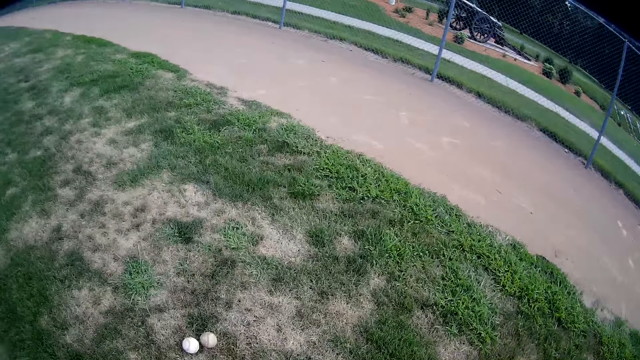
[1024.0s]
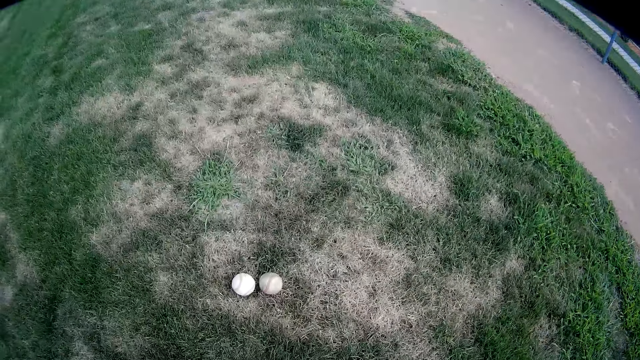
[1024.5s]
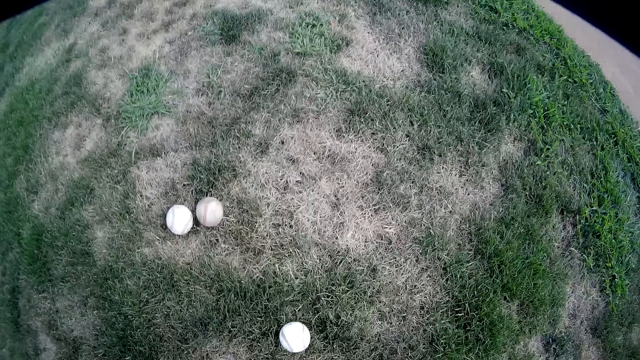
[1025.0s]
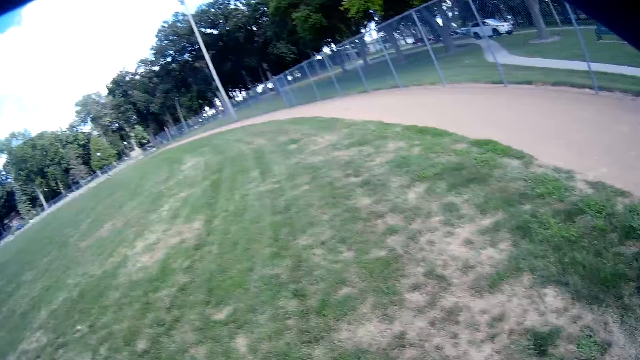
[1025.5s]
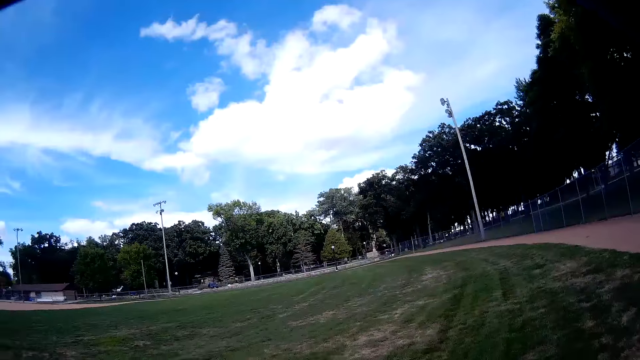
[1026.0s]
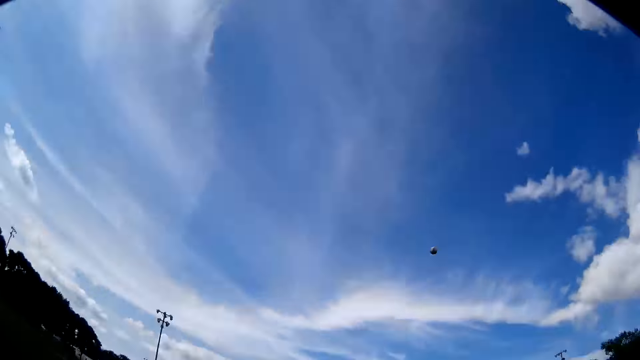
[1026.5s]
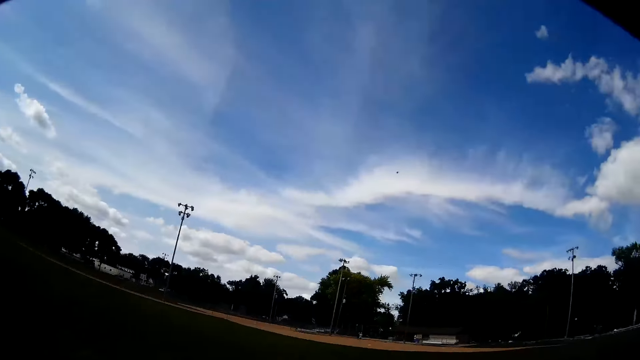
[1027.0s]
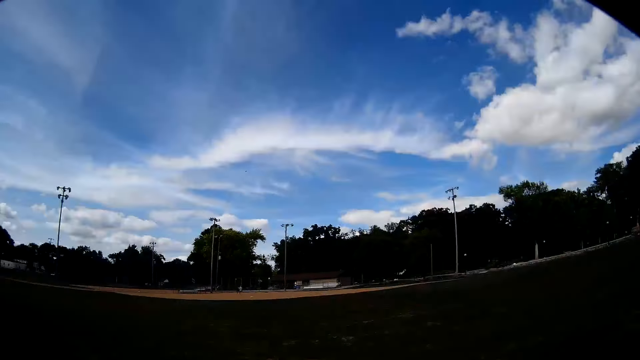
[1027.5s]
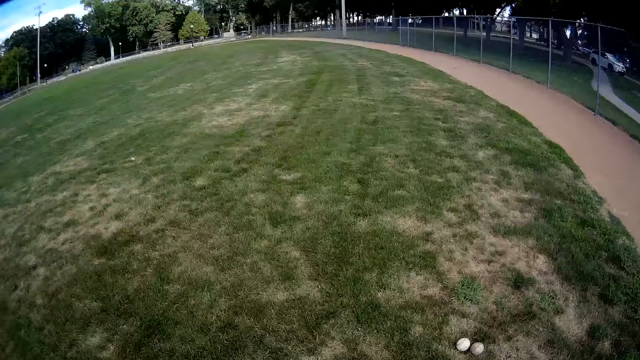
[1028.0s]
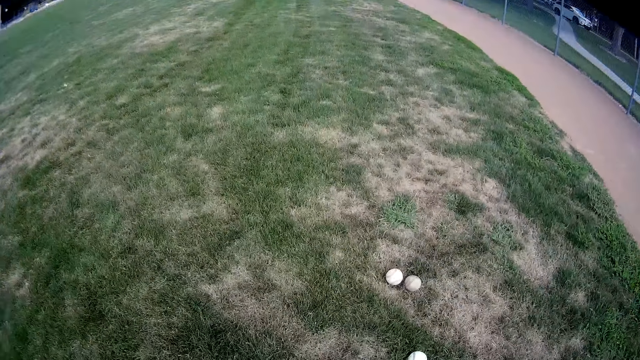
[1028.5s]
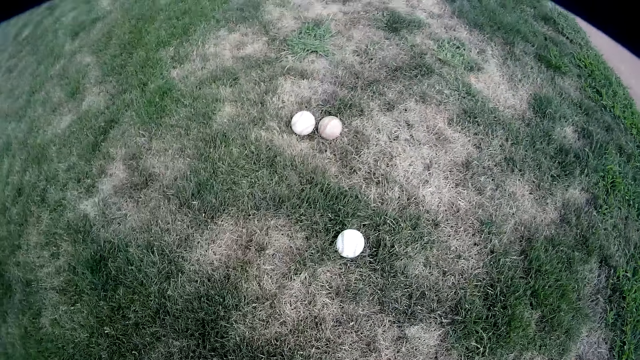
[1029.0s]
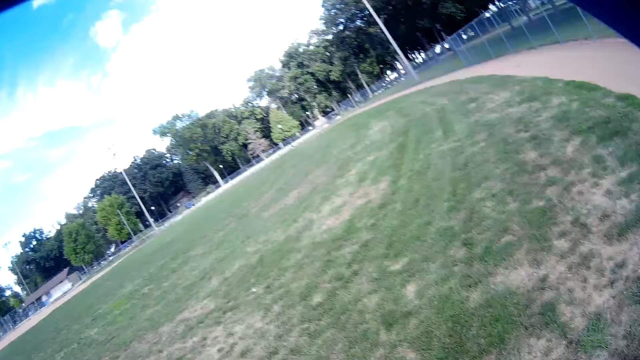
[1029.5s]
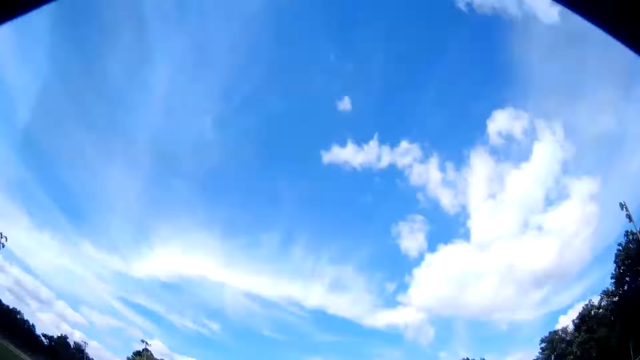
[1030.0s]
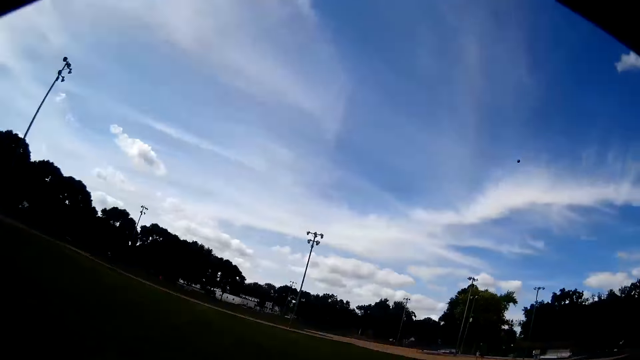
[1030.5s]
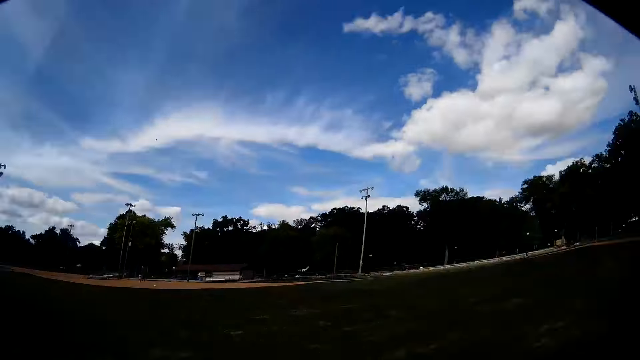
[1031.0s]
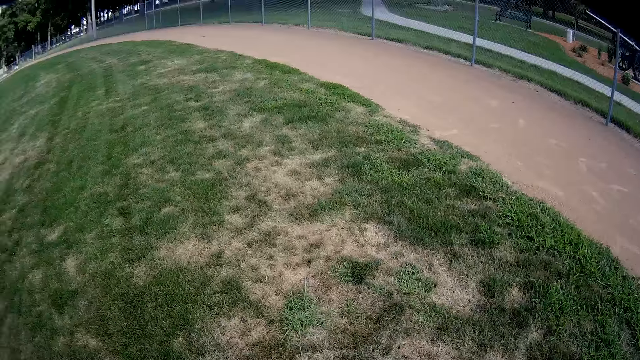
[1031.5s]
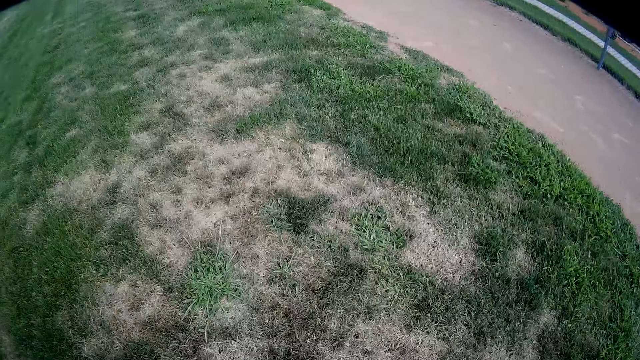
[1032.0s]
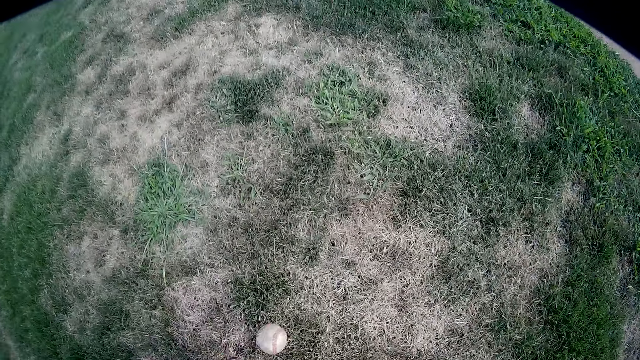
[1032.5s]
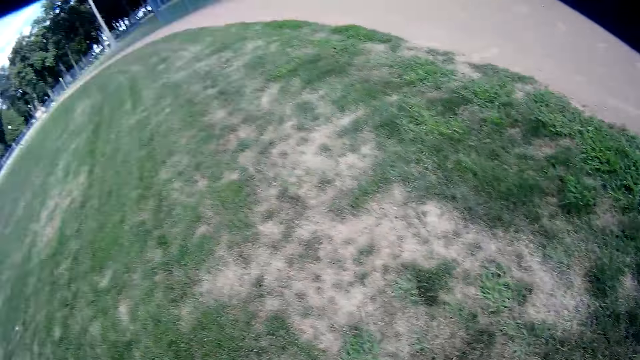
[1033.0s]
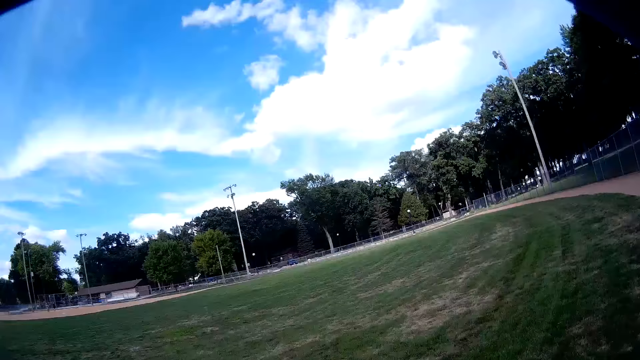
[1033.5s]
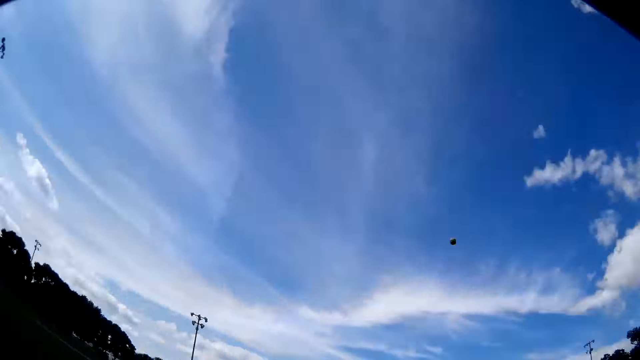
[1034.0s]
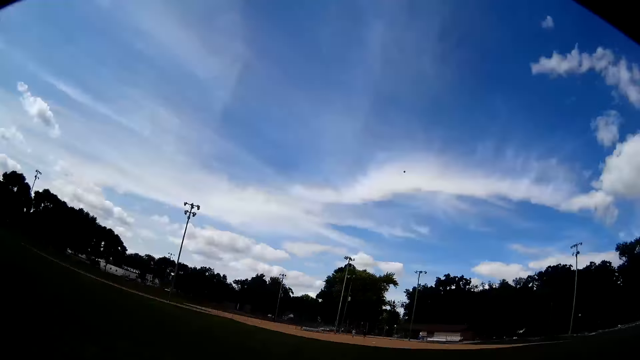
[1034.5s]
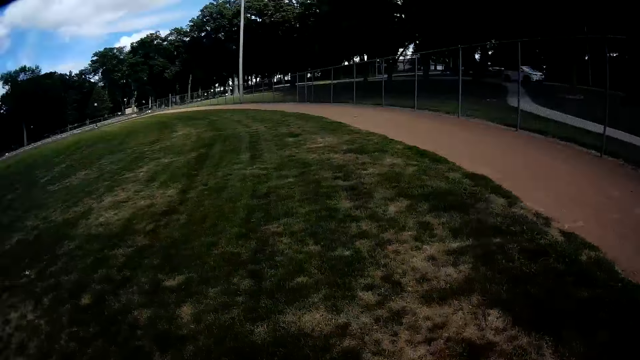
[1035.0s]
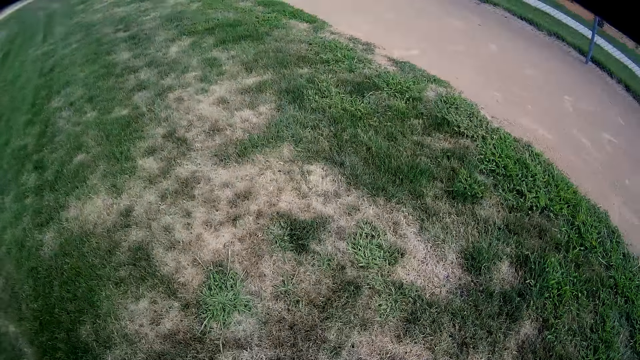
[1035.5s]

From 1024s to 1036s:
The camera wearer bends down. They pick up a baseball on the ground. They throw the baseball towards the baseball field. They bend down. They pick up the baseball from the floor. They throw the baseball towards the baseball field. They pick up the baseball on the ground. They throw the baseball towards the baseball field.

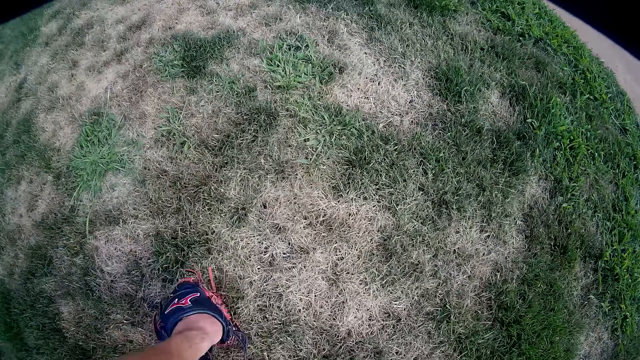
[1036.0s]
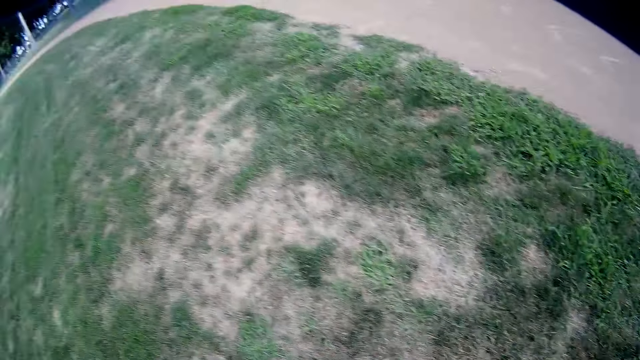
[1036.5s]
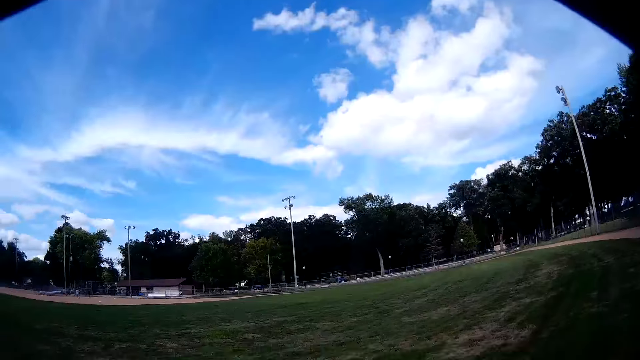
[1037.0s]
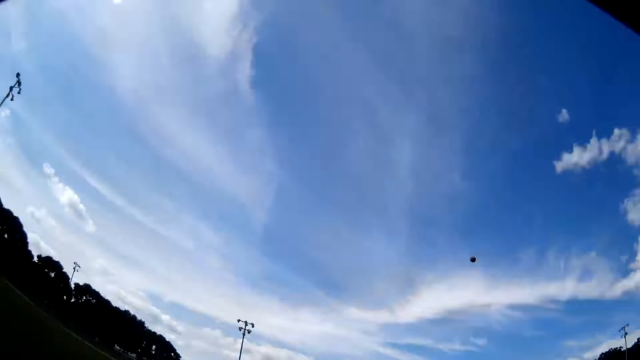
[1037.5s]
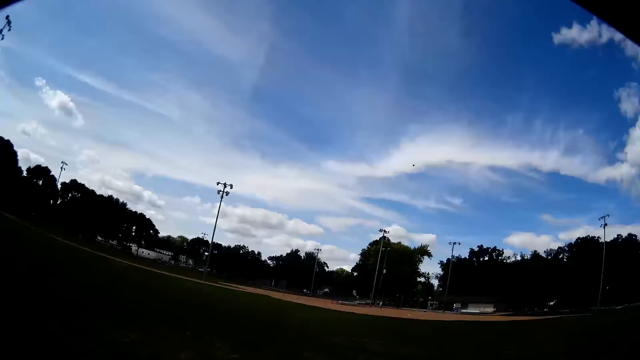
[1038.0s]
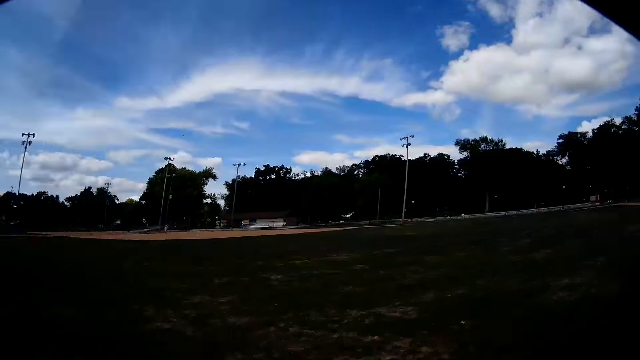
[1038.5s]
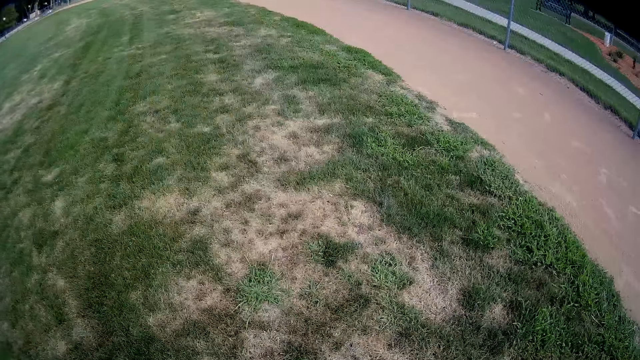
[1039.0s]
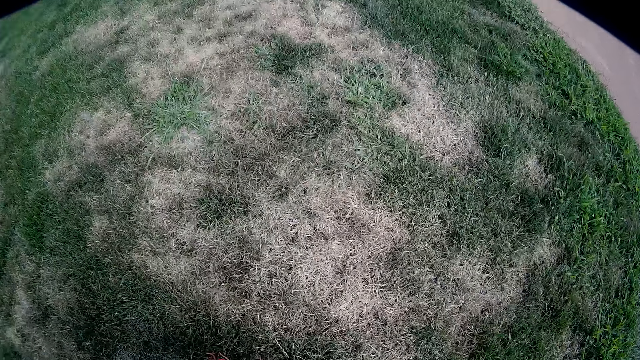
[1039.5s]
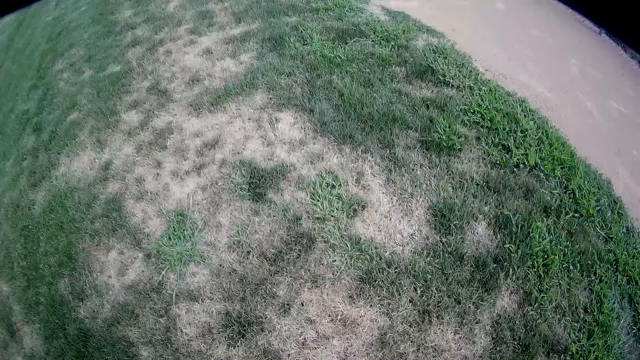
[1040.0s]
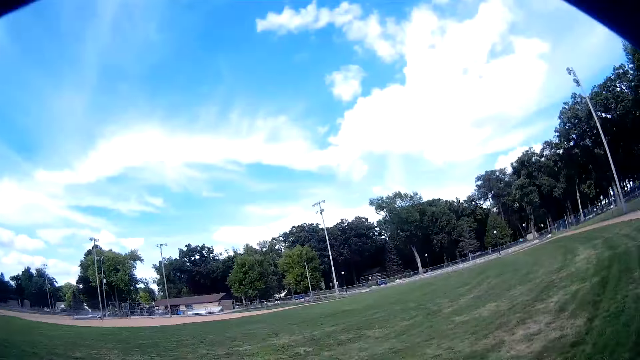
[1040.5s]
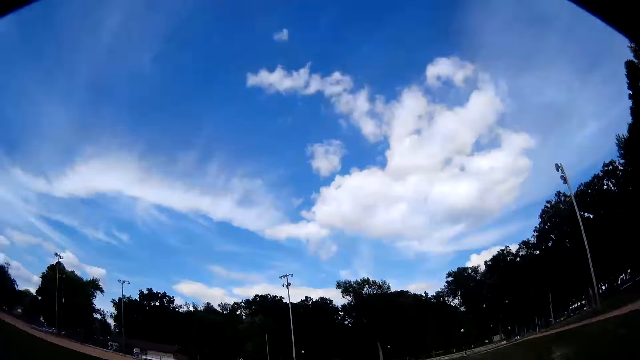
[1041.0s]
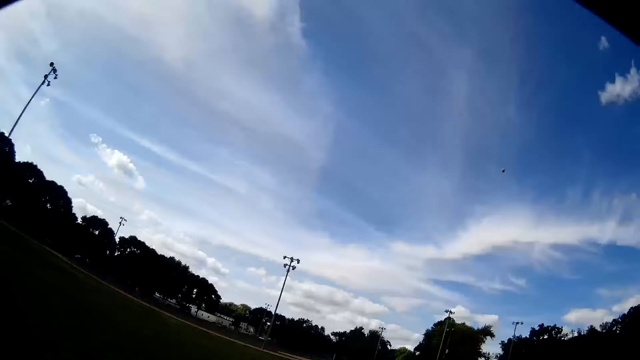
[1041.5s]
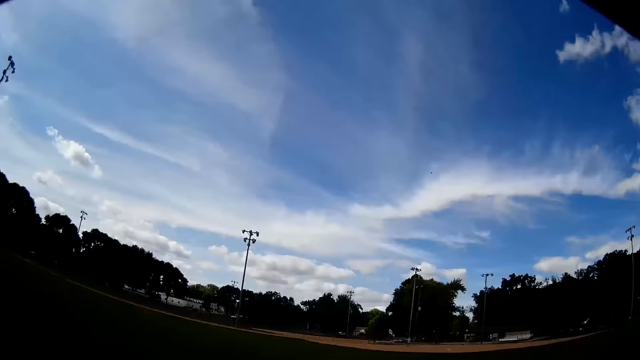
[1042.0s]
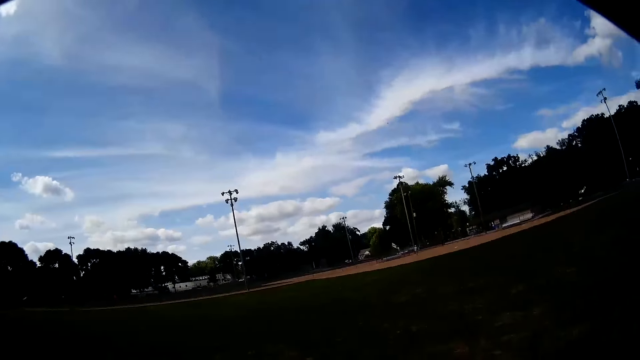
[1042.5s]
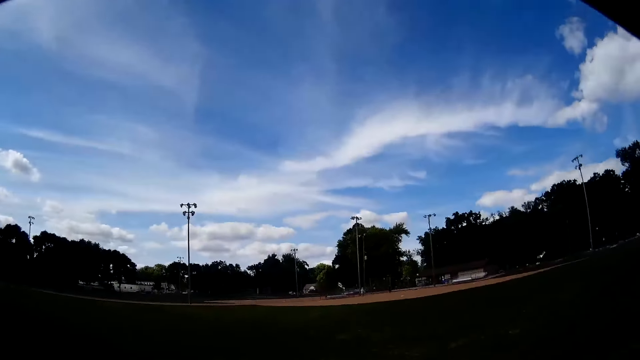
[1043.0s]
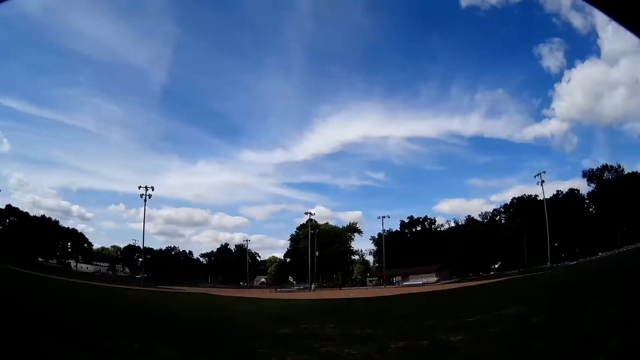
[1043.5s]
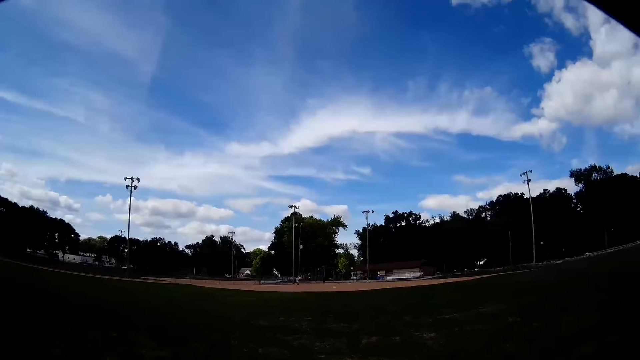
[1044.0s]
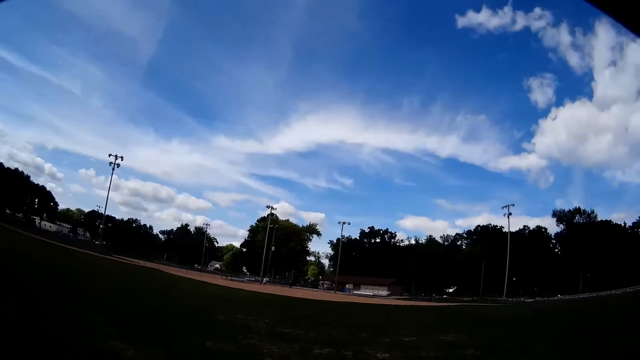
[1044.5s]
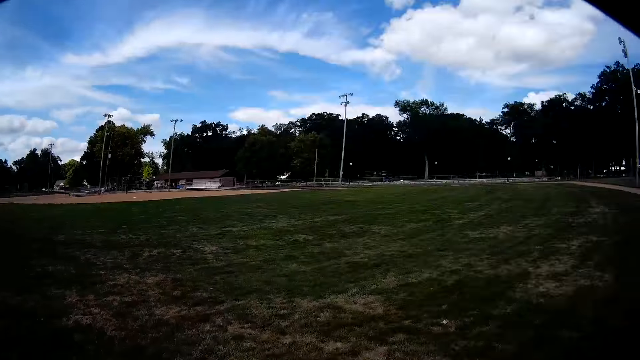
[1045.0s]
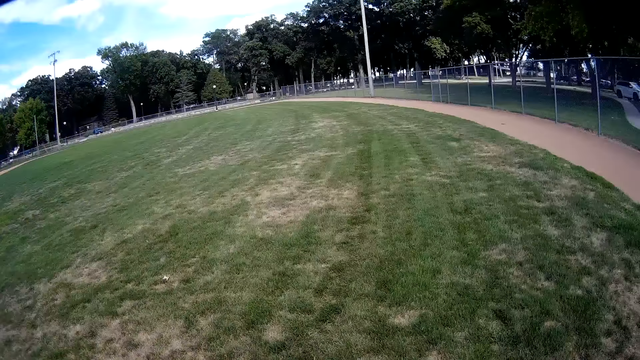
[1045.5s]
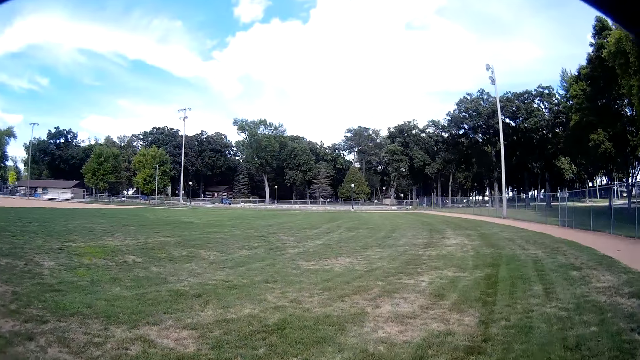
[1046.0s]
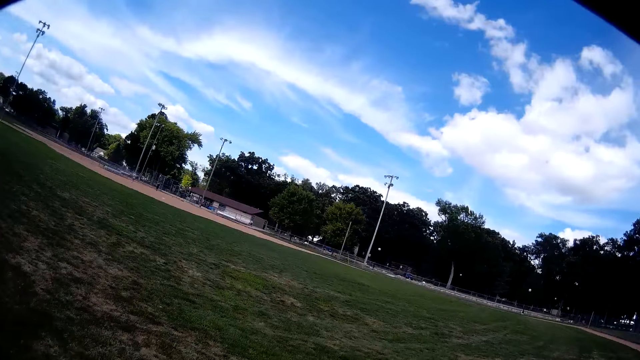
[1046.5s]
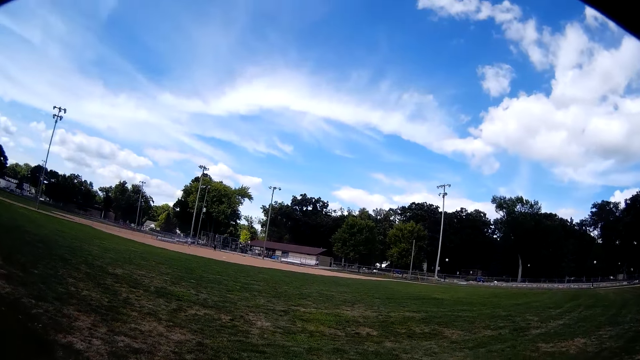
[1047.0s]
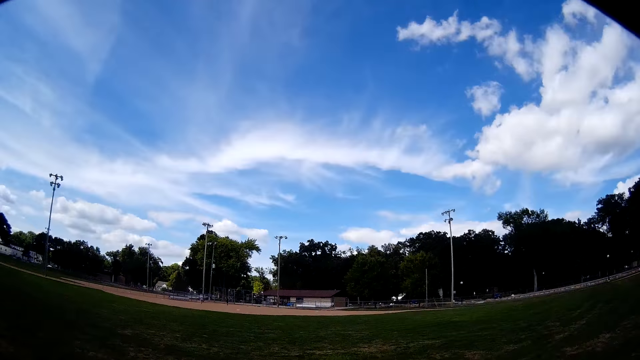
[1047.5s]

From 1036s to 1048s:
The camera wearer picks up a baseball on the ground. They throw the baseball towards the baseball field. They pick the baseball from the floor and bend down. They throw the baseball towards the baseball field.
